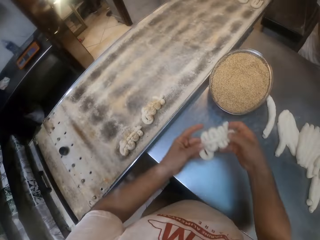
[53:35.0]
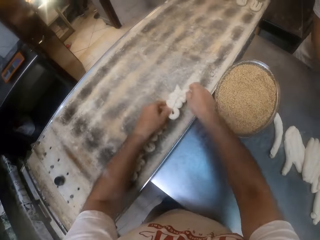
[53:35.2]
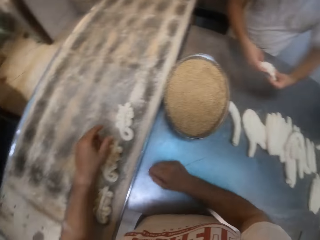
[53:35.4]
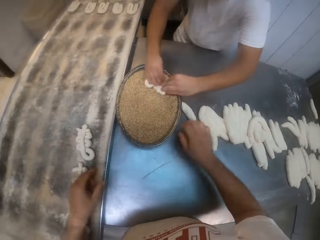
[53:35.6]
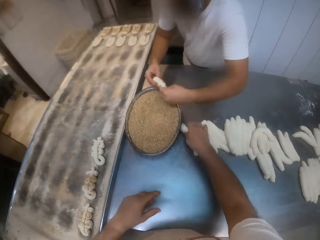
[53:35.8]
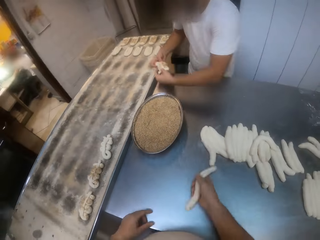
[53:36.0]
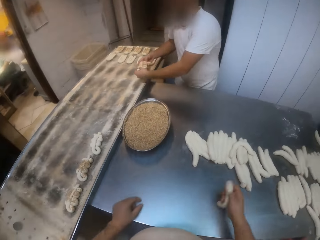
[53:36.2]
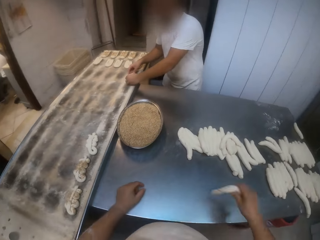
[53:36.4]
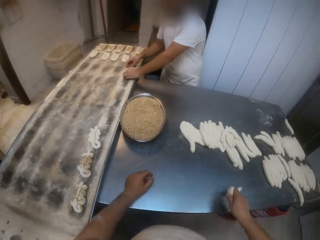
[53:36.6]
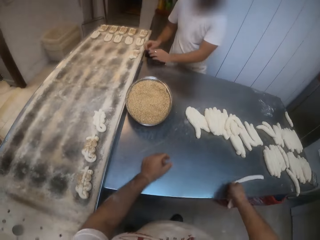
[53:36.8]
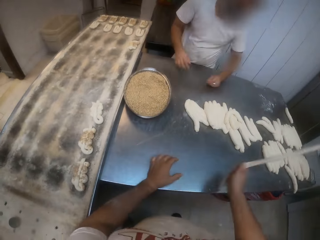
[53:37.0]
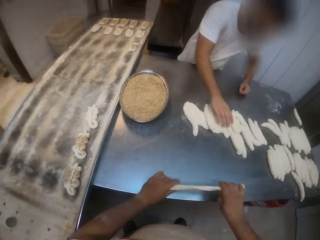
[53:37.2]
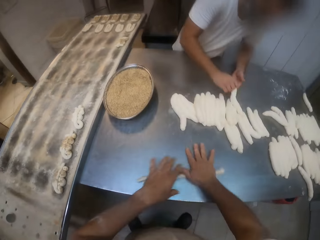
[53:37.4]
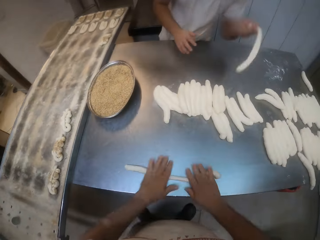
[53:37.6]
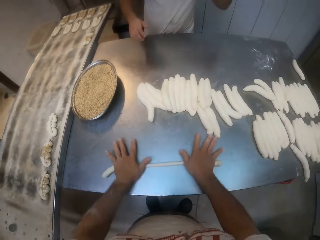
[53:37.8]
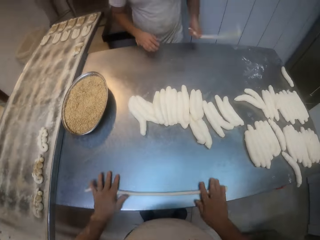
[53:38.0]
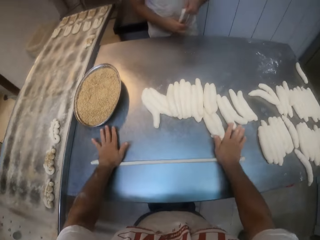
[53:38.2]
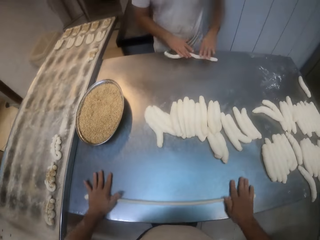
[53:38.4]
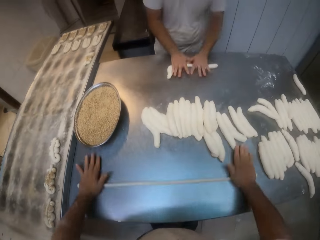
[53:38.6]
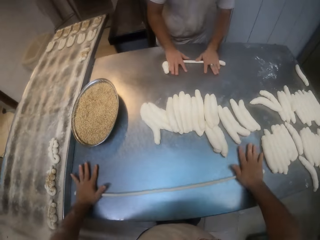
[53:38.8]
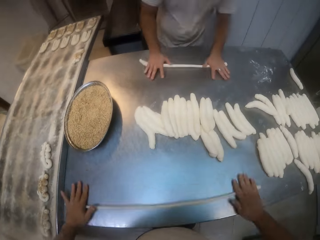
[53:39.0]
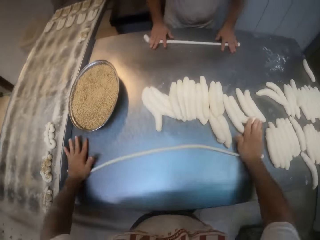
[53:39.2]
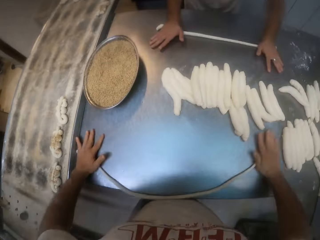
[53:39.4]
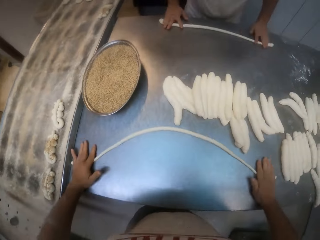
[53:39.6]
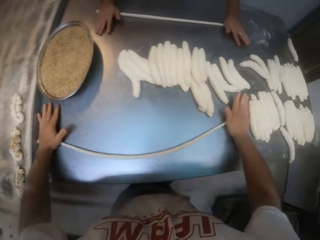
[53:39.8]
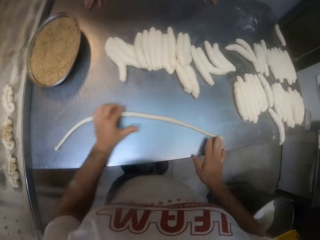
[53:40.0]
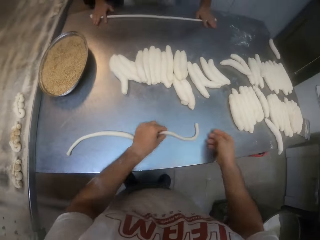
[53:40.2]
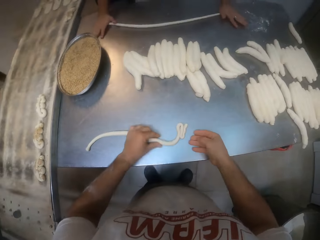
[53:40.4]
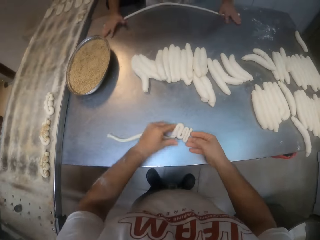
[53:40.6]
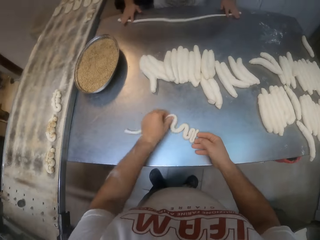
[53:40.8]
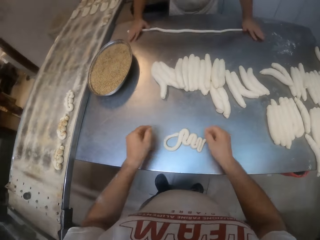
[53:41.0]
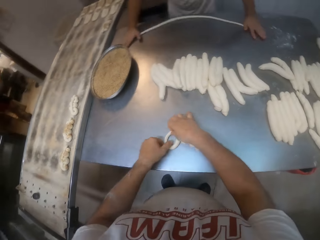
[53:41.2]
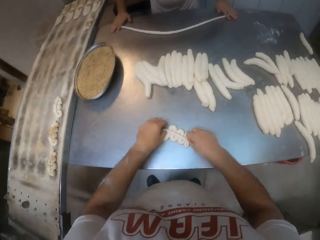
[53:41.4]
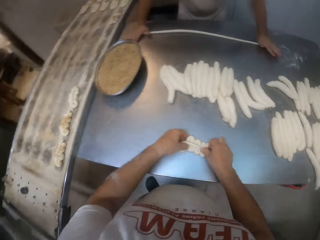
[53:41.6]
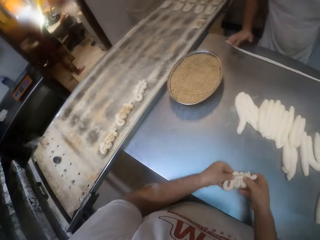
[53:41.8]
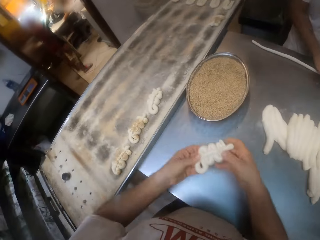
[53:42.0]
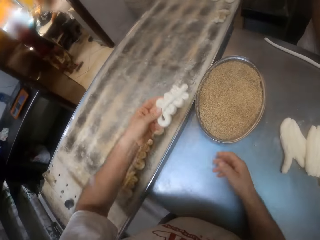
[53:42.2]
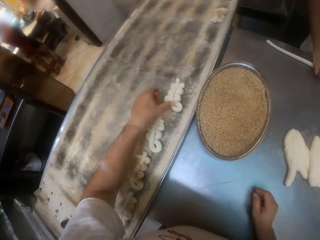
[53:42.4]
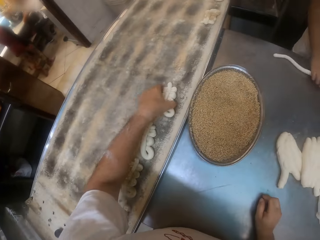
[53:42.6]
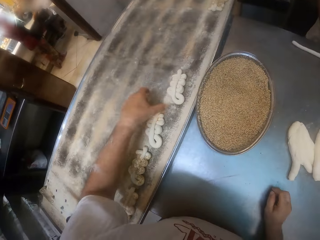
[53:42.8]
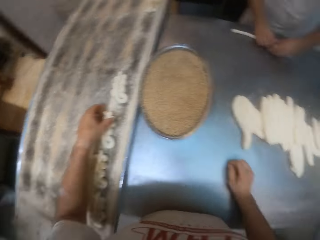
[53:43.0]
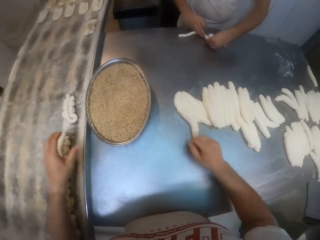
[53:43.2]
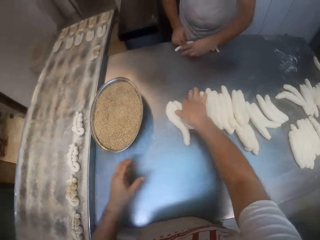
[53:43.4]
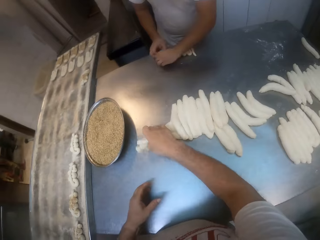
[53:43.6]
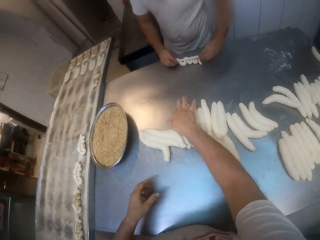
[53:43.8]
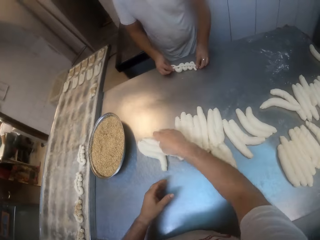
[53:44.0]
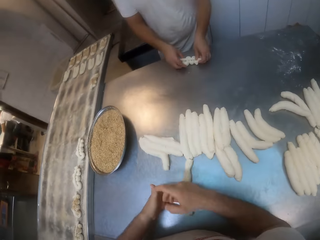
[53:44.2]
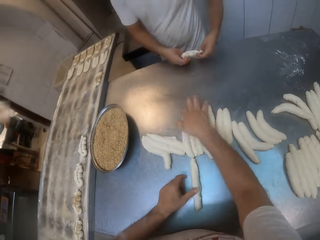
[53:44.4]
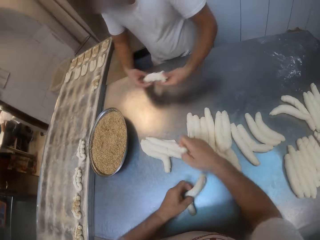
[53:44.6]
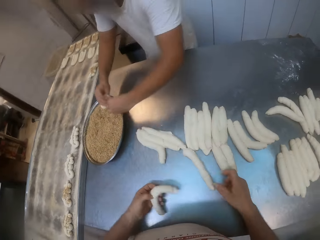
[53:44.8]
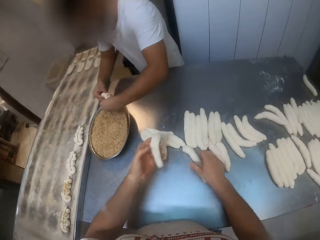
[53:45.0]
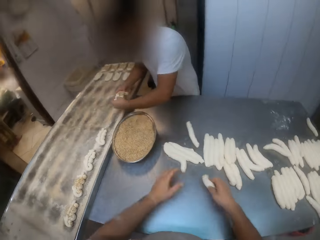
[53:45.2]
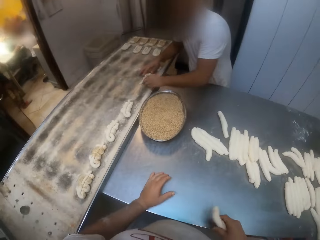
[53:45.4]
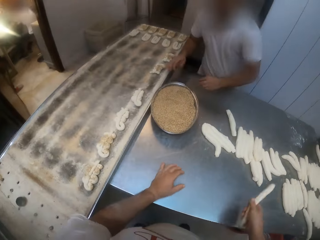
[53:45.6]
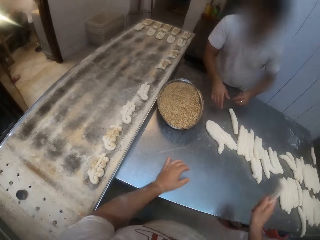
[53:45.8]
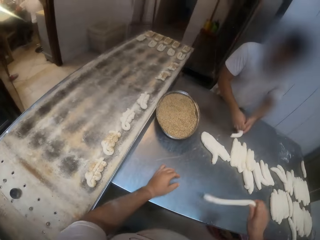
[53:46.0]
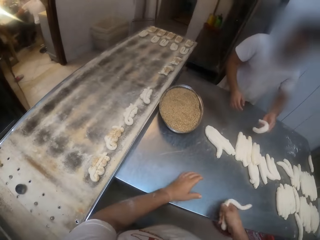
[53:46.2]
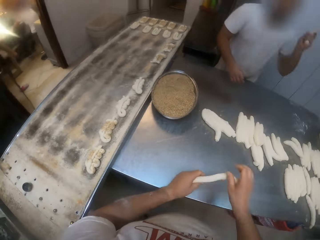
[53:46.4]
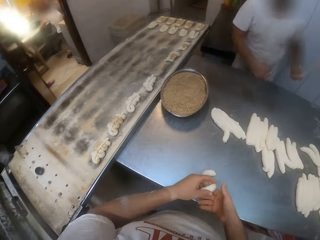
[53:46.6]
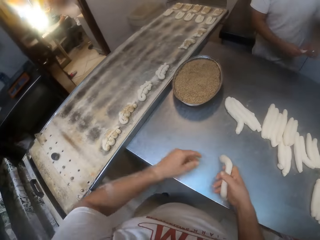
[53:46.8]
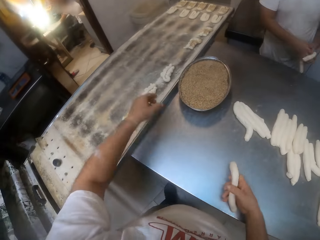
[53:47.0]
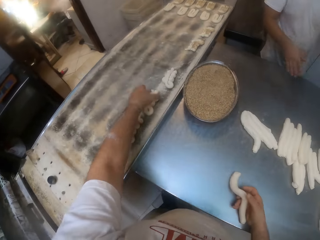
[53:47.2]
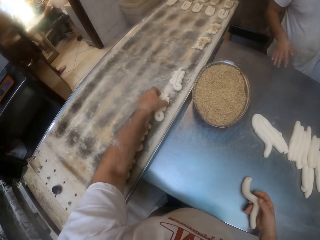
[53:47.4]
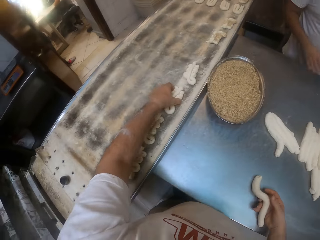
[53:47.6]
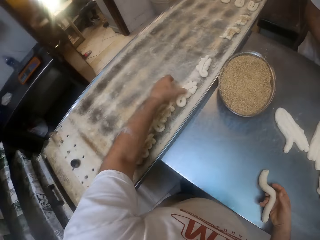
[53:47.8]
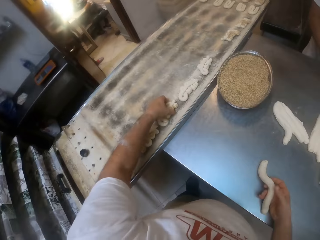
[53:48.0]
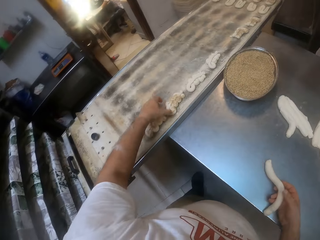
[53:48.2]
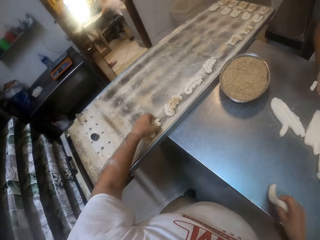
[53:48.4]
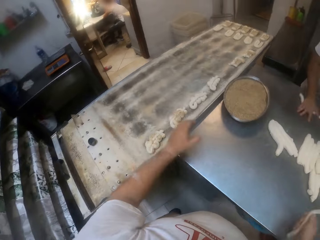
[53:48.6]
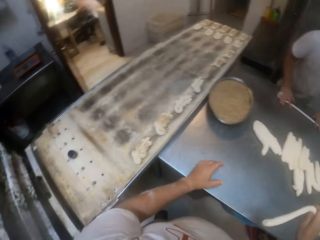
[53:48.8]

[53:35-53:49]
The camera wearer picks the folded dough on the table with both hands. He drops the folded dough on the tray with both hands. The man dips the folded dough in the tray of yeast with both hands. The camera wearer picks the dough on the table with his right hand. The man puts the dough on flour and drops the folded dough on the tray with both hands. The camera wearer rolls the dough on the table with both hands. The man picks the dough on the table with his left hand and rolls the dough on the table with both hands. The camera wearer folds the dough on the table with both hands. He twists the dough. He picks the folded dough on the table with both hands. The man folds the dough on the table with both hands. The camera wearer drops the folded dough on the tray with his left hand. The man twists the dough and picks the folded dough on the table with both hands. The camera wearer passes the dough to the man with his left hand. The man dips the folded dough in the tray of yeast with both hands and puts the dough on flour. The camera wearer picks the dough on the table with his right hand. The man drops the folded dough on the tray with his left hand. The camera wearer rolls the dough. The man picks the dough on the table with both hands. The camera wearer touches the dough on the tray. He adjusts the folded doughs in the tray with his left hand.

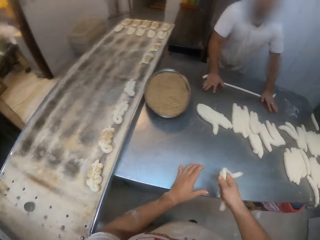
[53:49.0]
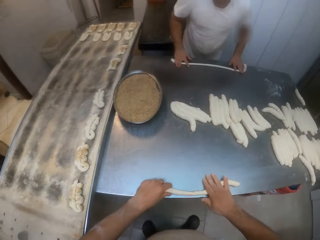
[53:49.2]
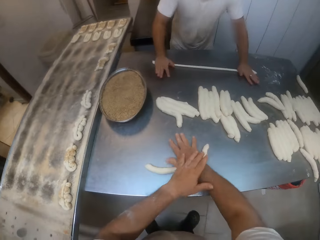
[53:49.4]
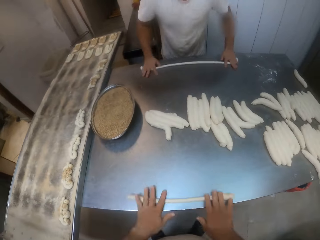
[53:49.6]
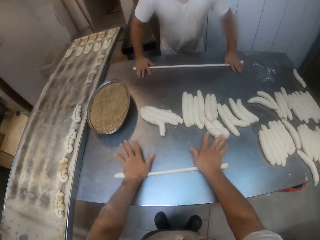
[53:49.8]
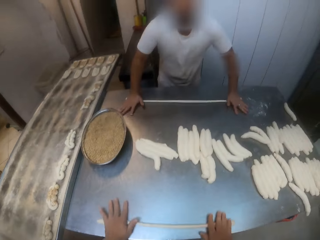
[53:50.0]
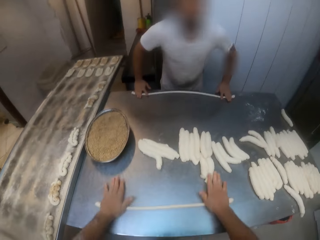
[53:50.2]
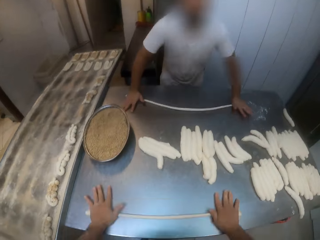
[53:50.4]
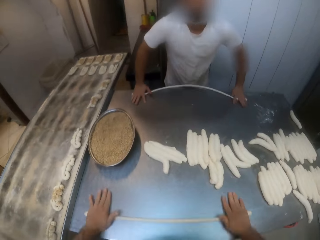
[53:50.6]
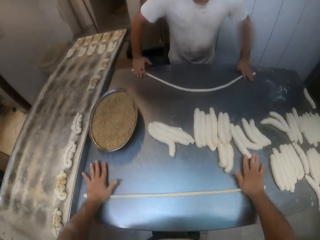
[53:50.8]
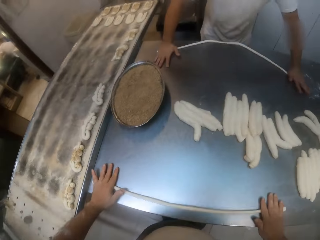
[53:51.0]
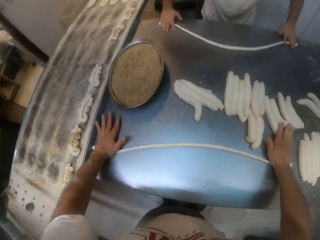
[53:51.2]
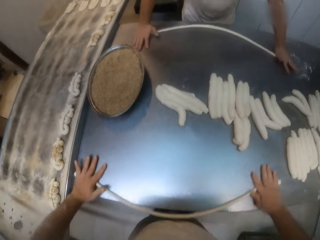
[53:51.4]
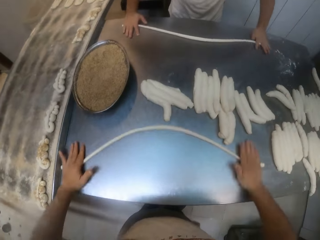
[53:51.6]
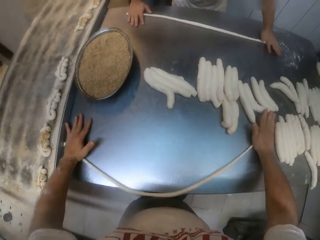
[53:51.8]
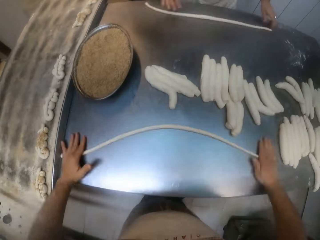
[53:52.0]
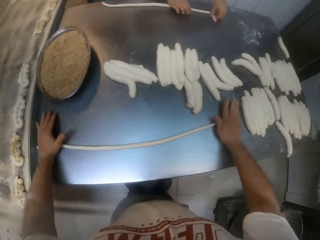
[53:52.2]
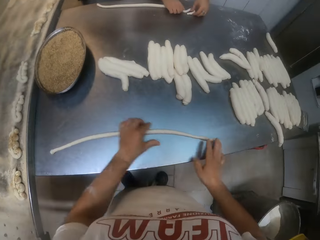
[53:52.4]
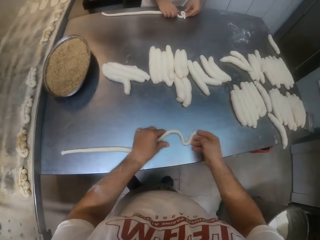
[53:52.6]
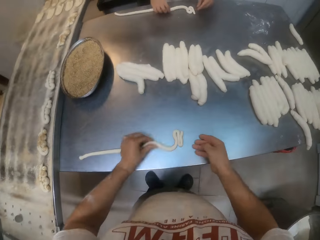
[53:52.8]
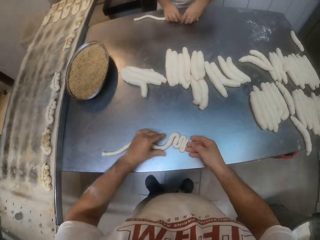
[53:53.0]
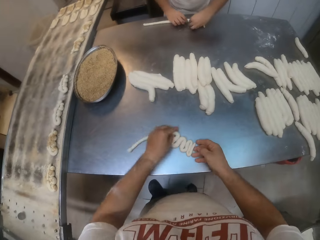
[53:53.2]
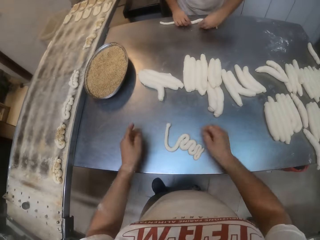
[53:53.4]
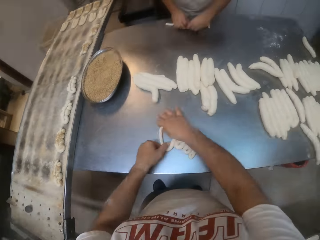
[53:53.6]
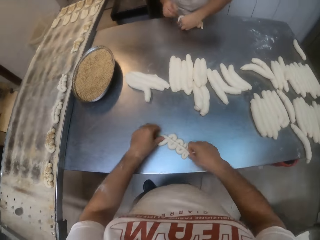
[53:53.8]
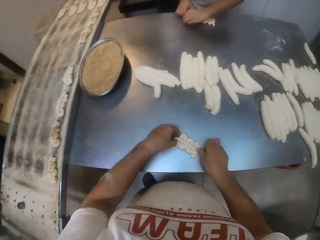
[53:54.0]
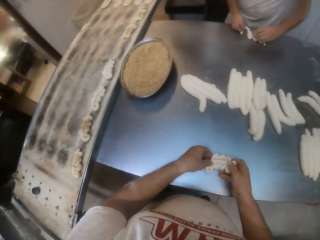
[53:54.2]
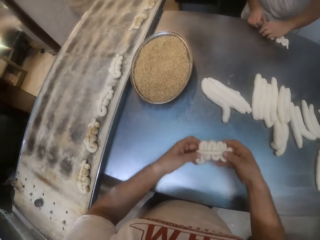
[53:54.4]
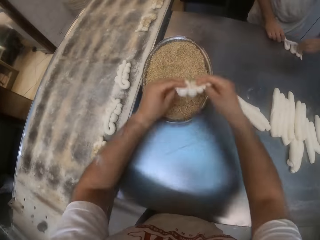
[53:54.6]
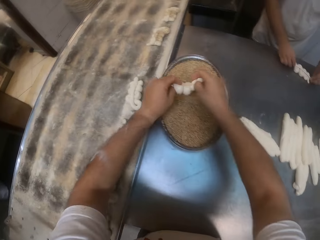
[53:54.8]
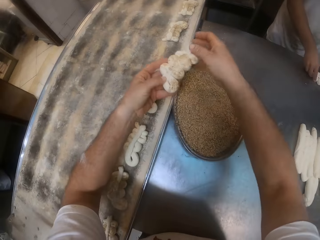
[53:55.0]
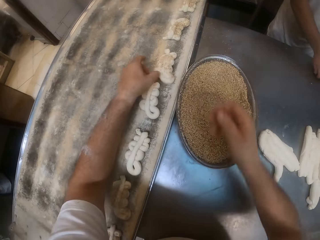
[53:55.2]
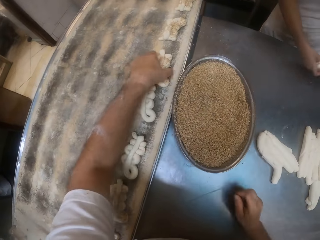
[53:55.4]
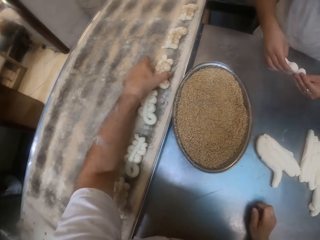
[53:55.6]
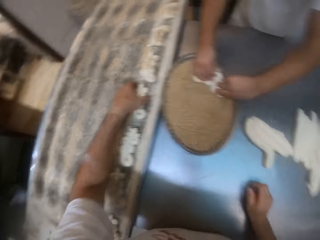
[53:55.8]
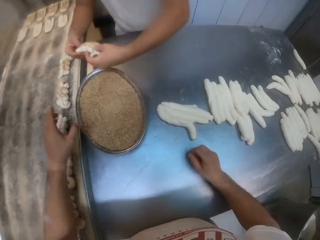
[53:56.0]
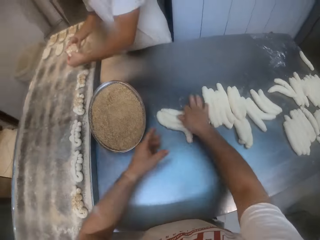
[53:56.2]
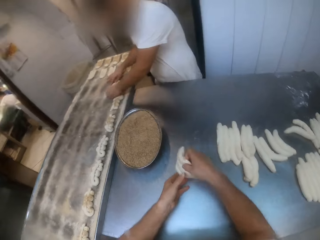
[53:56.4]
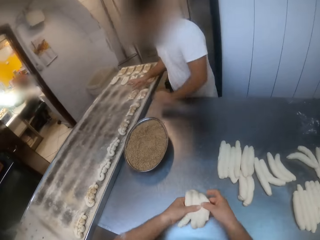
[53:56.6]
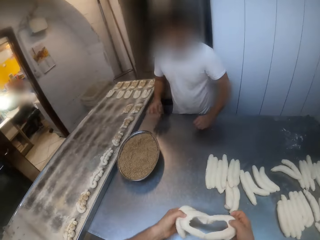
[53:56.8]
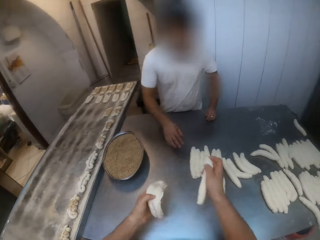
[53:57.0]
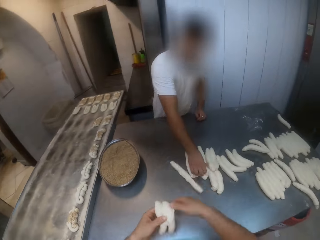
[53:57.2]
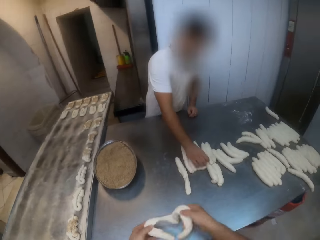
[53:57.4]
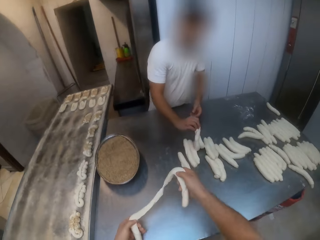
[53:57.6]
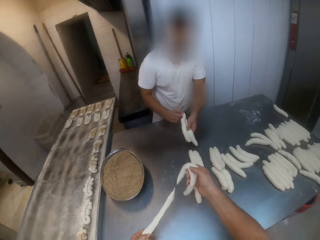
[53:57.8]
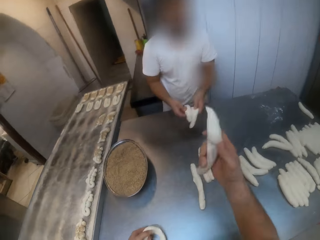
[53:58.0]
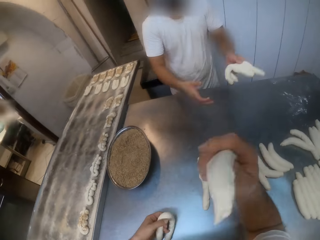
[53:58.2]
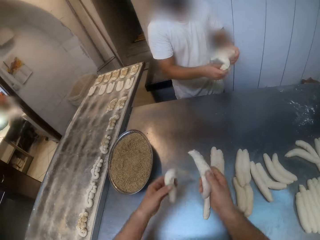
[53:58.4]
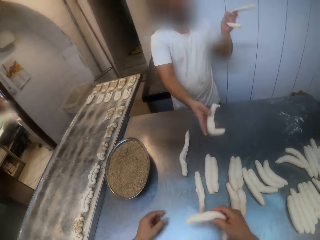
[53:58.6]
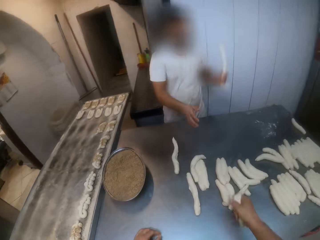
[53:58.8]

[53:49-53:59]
A man rolls the dough. The camera wearer rolls the dough on the table with both hands. The man folds the dough on the table with both hands. The camera wearer folds the dough on the table with both hands. He twists the dough. He picks the folded dough on the table with both hands. He dips the folded dough in the tray of yeast with both hands. He puts the dough on flour. He drops the folded dough on the tray with his left hand. The man drops the dough on the table with both hands. The camera wearer picks the dough. He throws the dough on the table.
